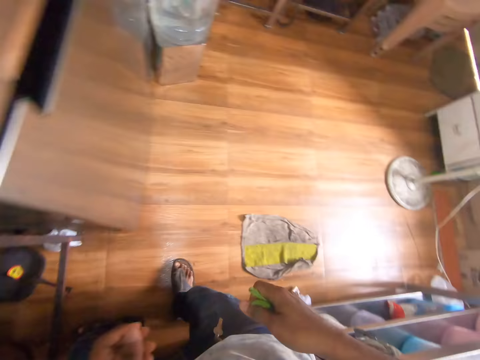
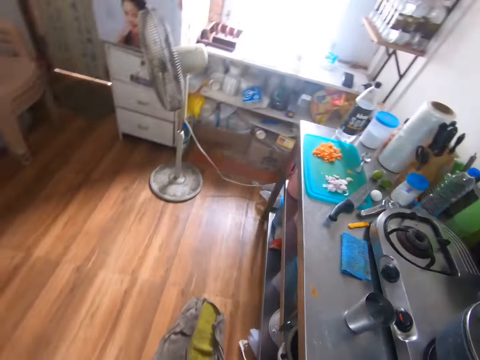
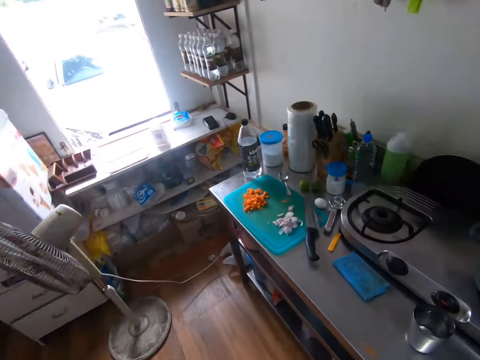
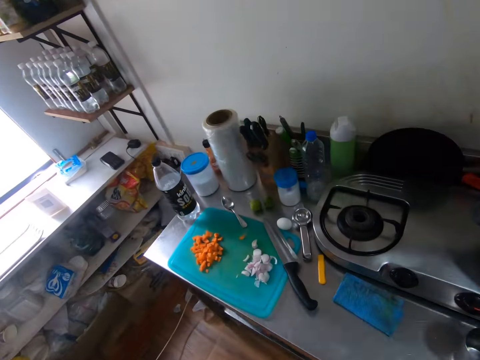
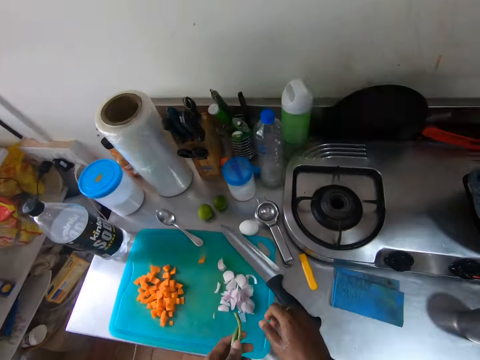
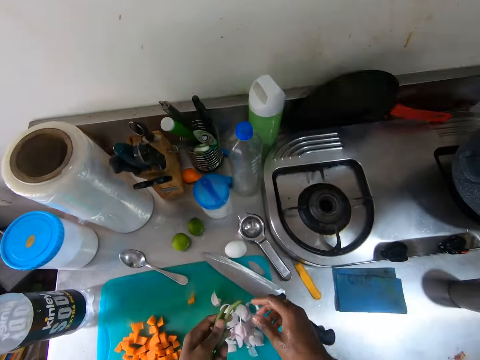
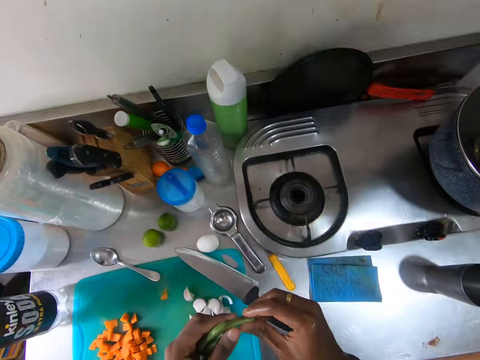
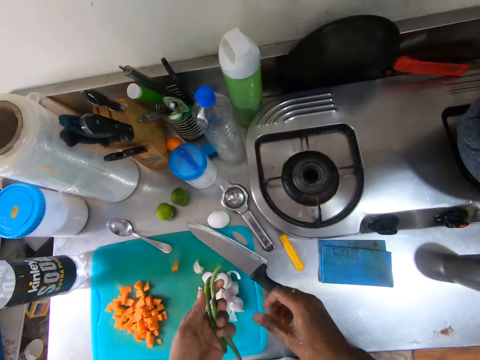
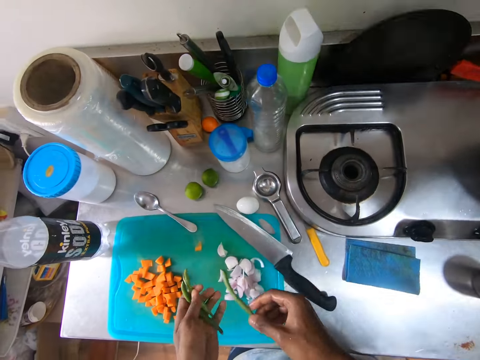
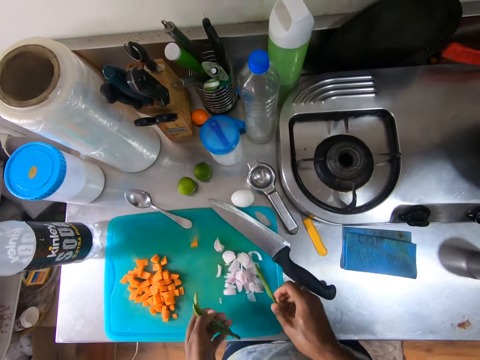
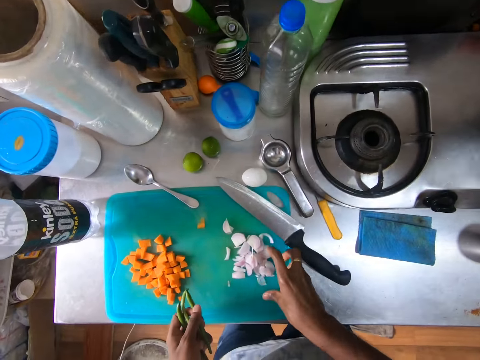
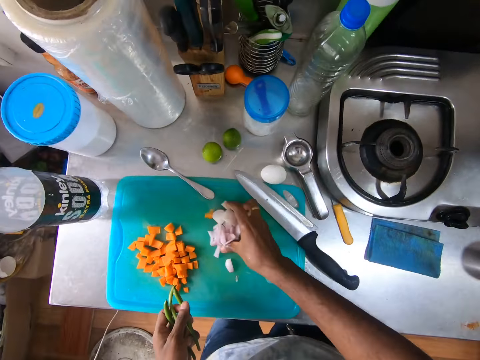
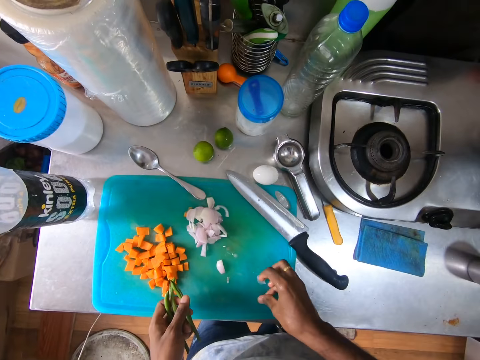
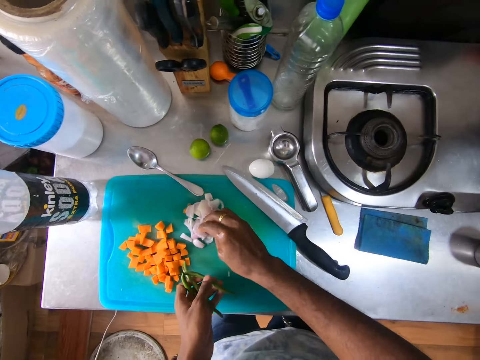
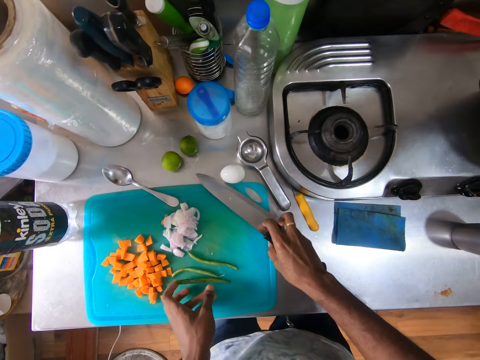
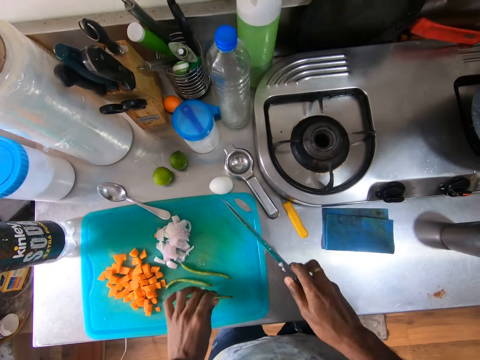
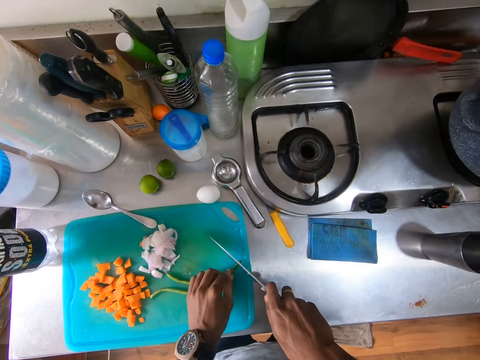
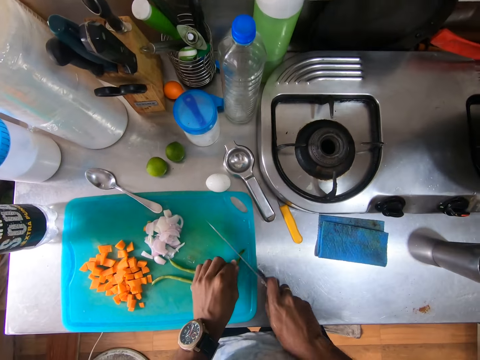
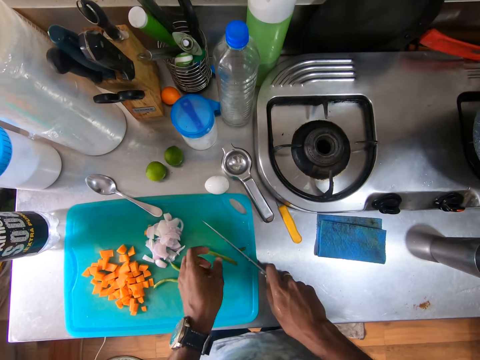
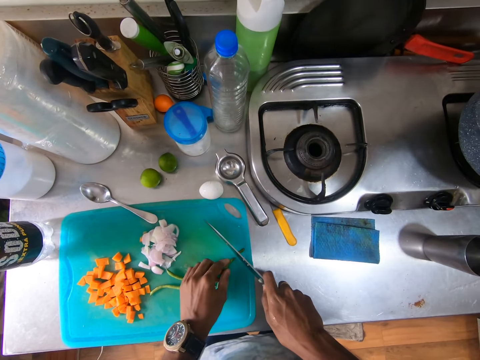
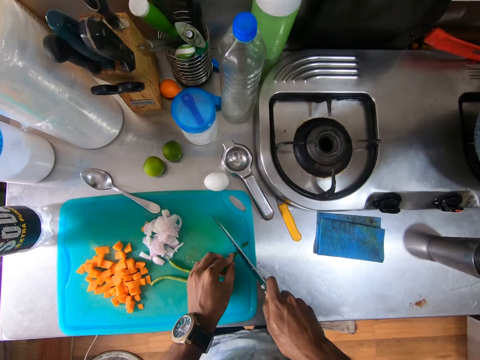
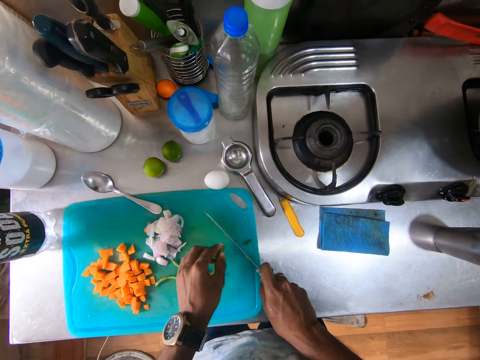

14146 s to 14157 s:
The camera wearer walks around the shop. He passes the runner beans or peppers to his left hand. He moves the peppers. He moves the onions on the chopping board with his right hand. He drops the runner beans on the board with his left hand. He picks the knife with his right hand. He picks a runner bean with his left hand. He cuts the runner bean with the knife in his right hand. He adjusts the runner bean with his left hand. He cuts the runner bean with the knife in his right hand. He moves the runner bean with his left hand.

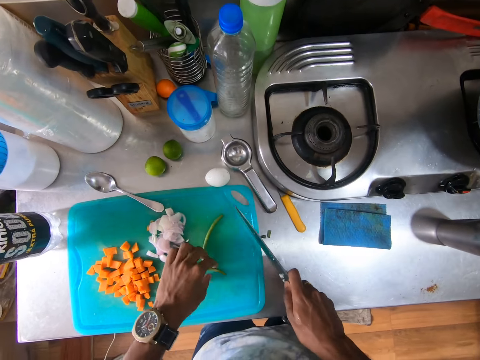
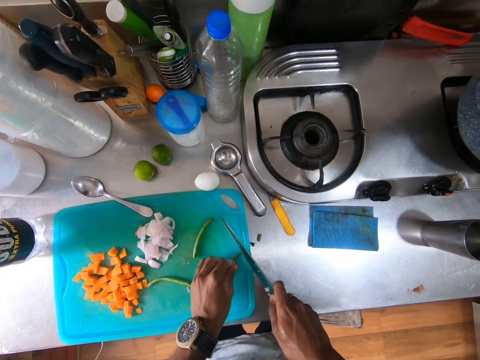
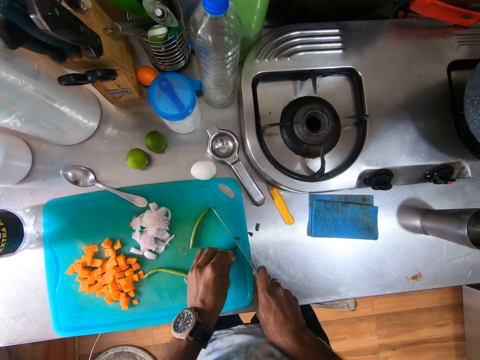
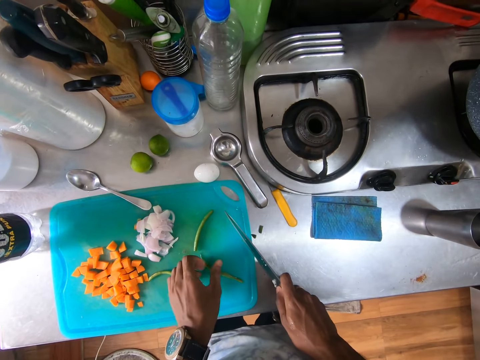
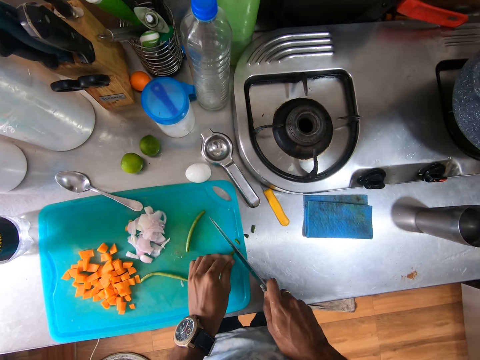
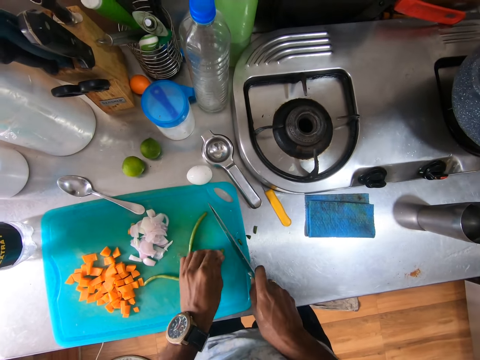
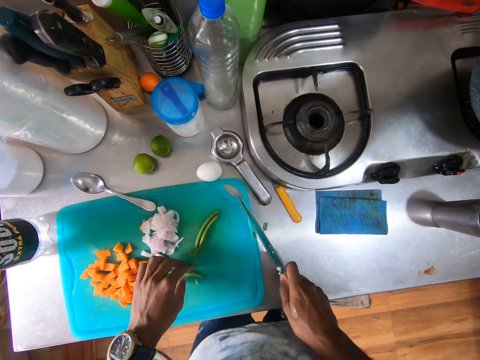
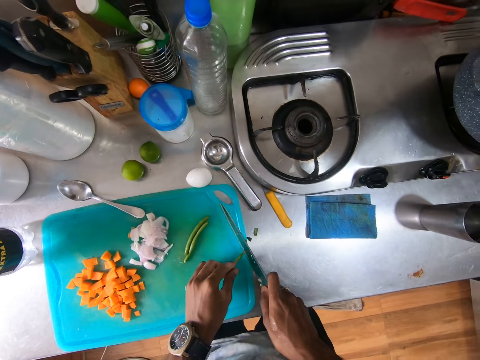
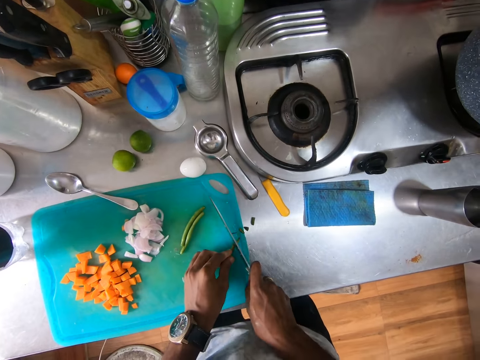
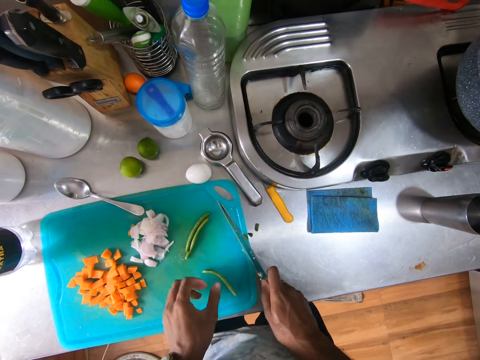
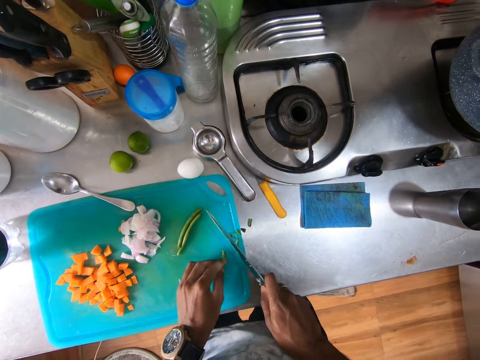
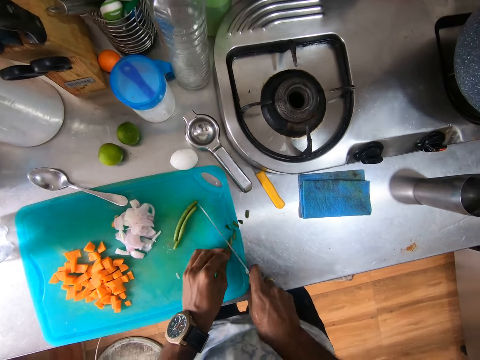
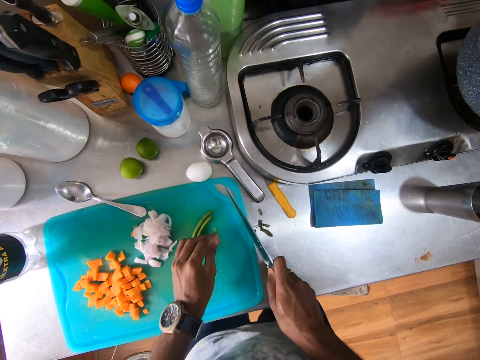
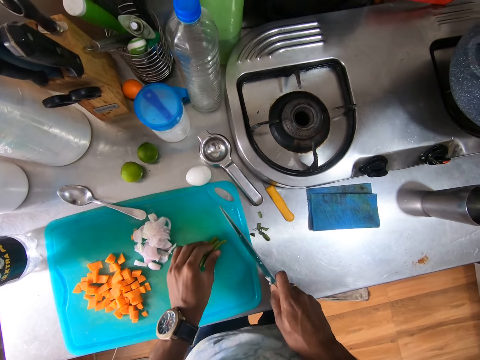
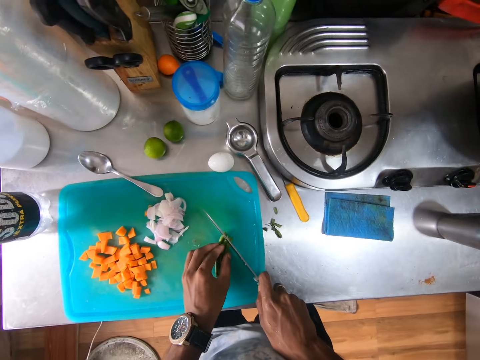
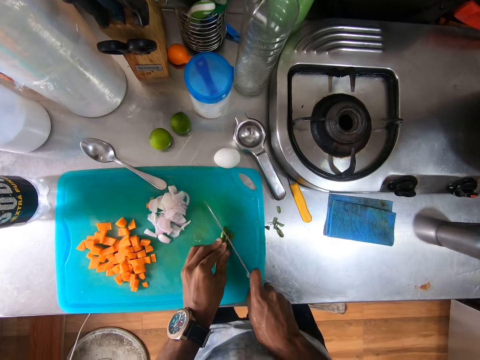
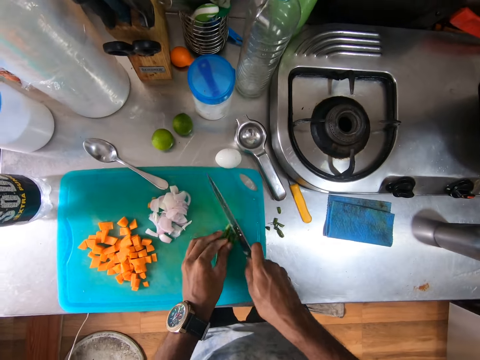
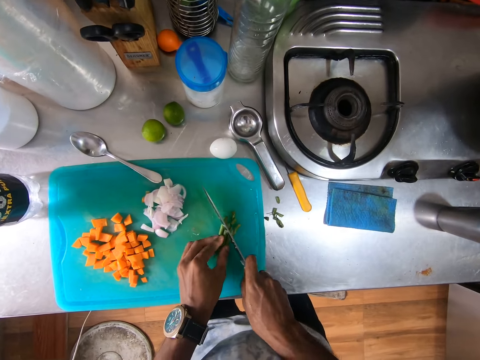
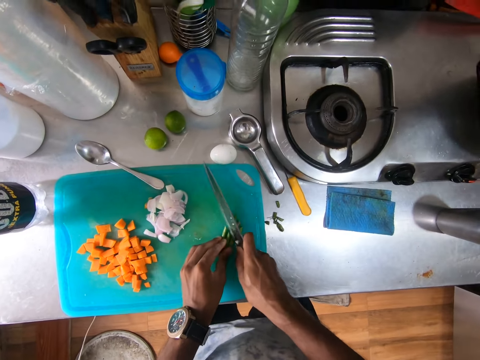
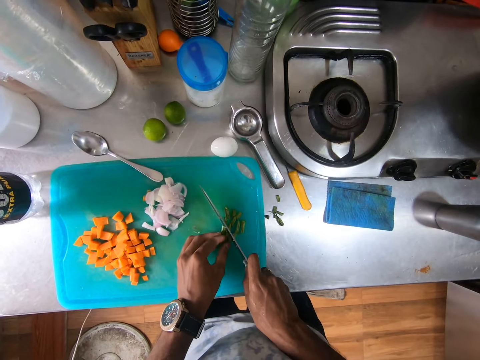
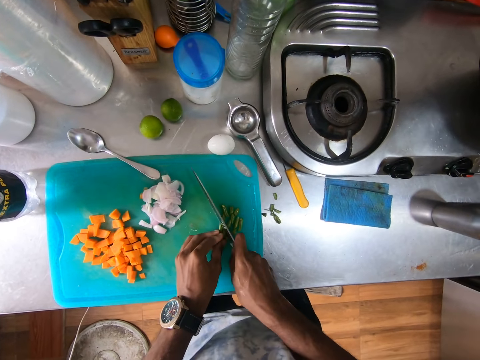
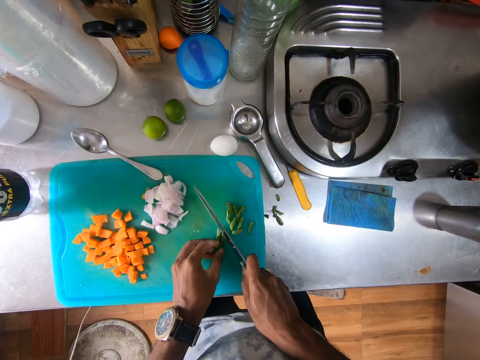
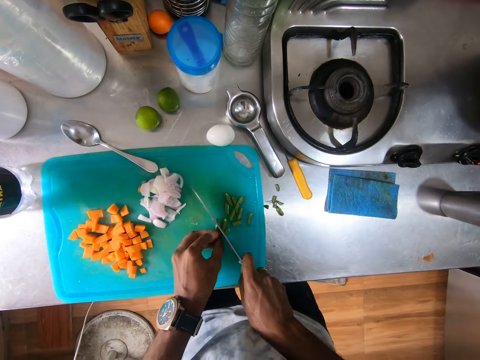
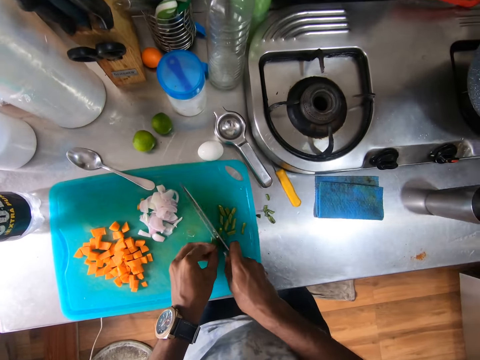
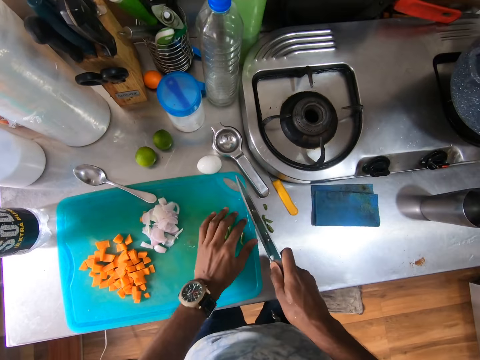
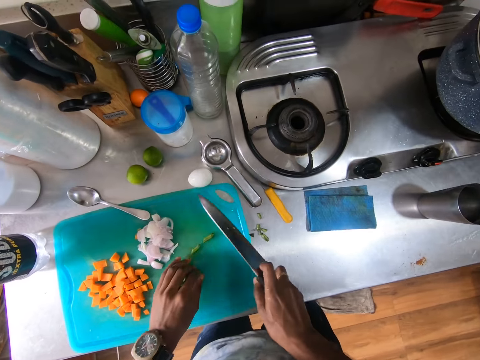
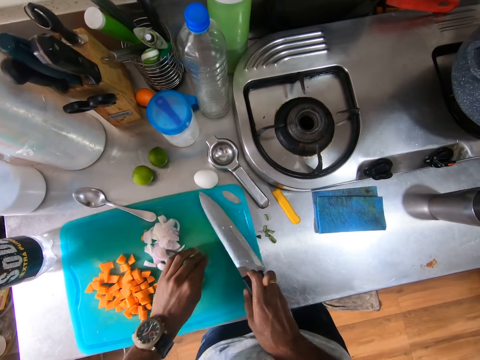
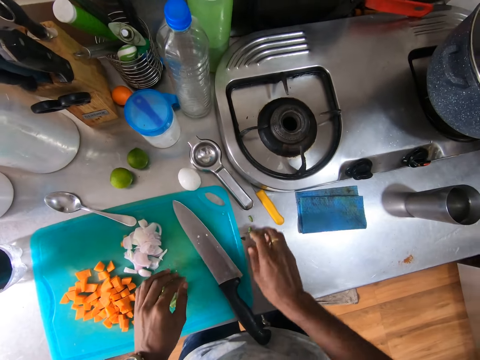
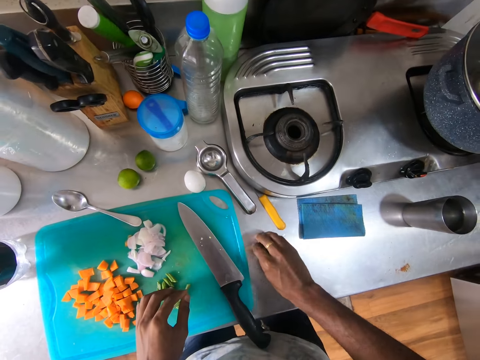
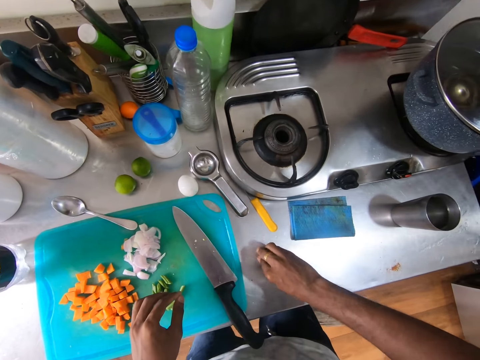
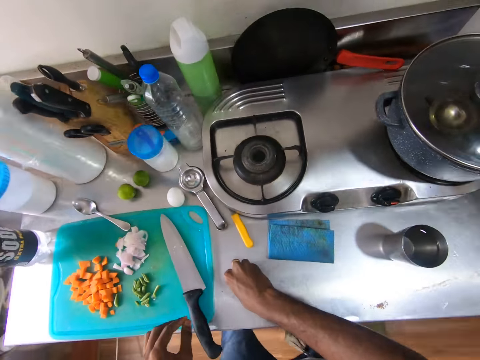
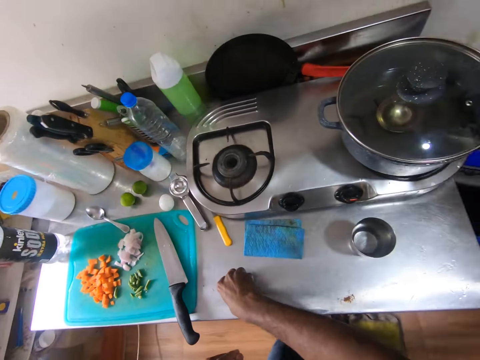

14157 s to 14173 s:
The camera wearer picks the runner bean or pepper with his left hand. He chops the pepper. He adjusts the runner bean with his left hand. He cuts the runner bean with a knife in his right hand. He moves the runner bean with his left hand. He picks the runner bean with his left hand. He cuts the runner bean with the knife in his right hand. He adjusts the runner bean with his left hand. He cuts the runner bean with the knife in his right hand. He moves the runner beans together with his left hand. He cuts the runner beans with the knife in his right hand. He moves the runner beans to the side with his left hand. He drops the knife on the board with his right hand. He picks the runner beans on the side of the board with his right hand.
